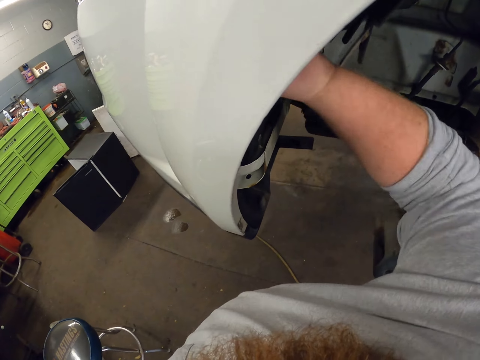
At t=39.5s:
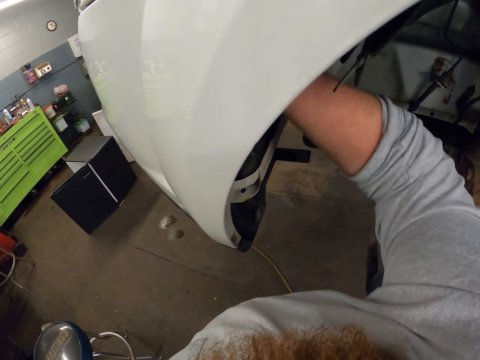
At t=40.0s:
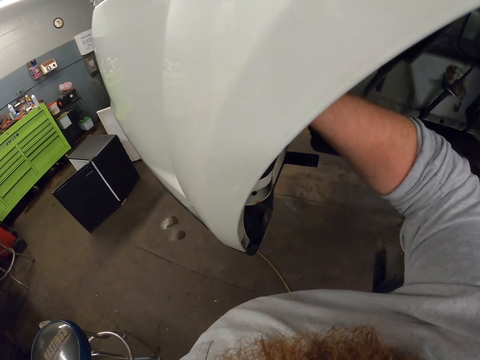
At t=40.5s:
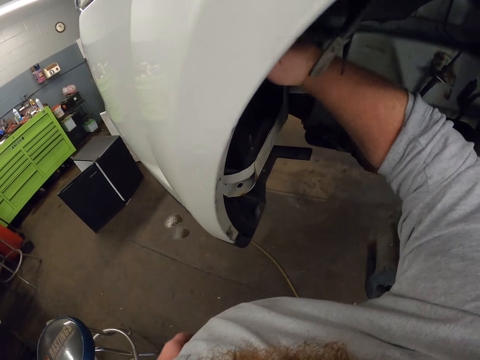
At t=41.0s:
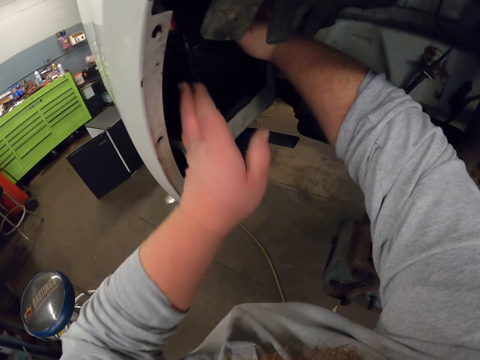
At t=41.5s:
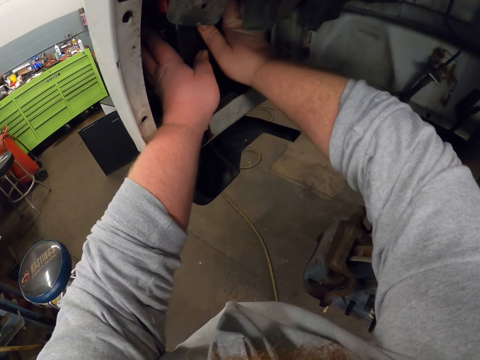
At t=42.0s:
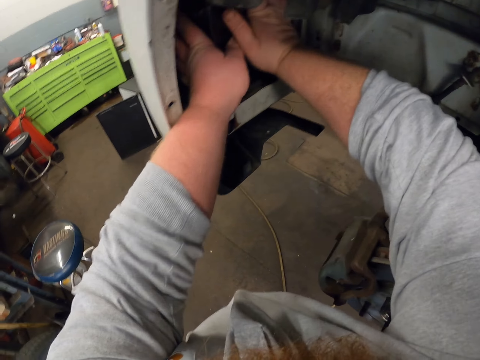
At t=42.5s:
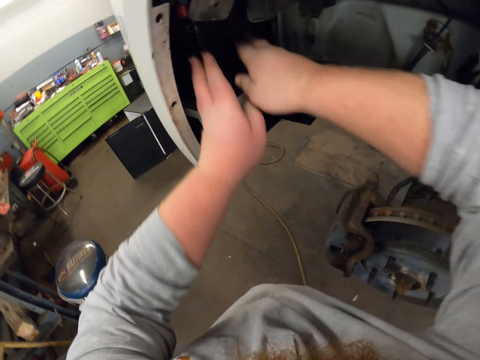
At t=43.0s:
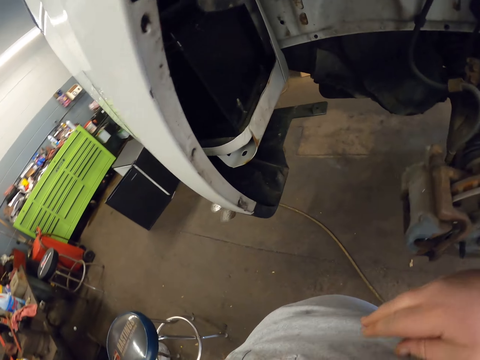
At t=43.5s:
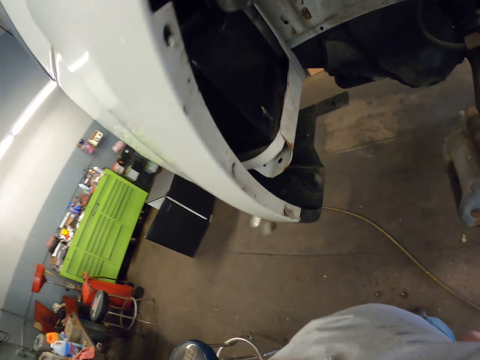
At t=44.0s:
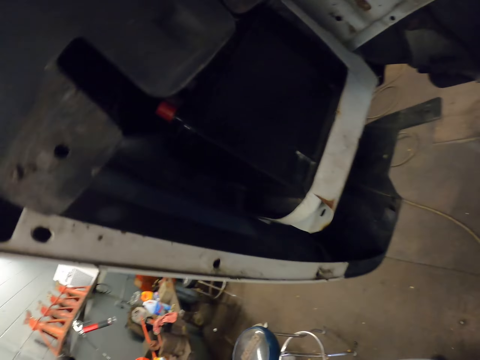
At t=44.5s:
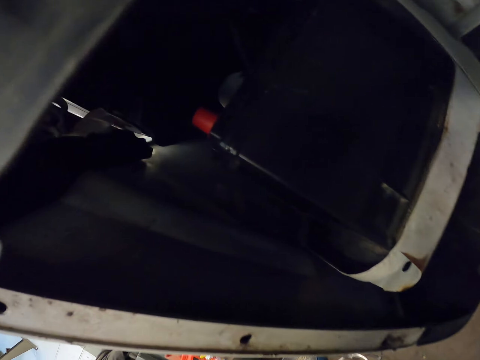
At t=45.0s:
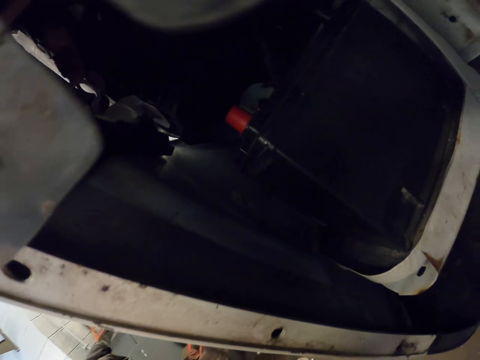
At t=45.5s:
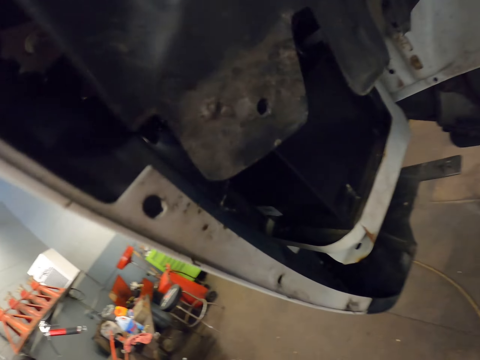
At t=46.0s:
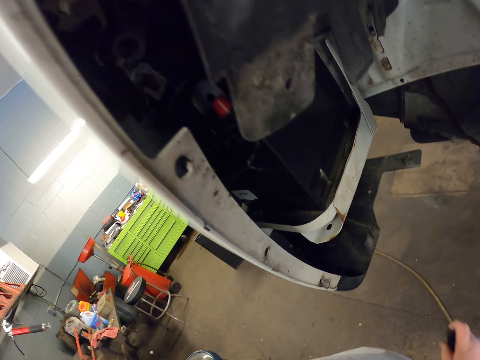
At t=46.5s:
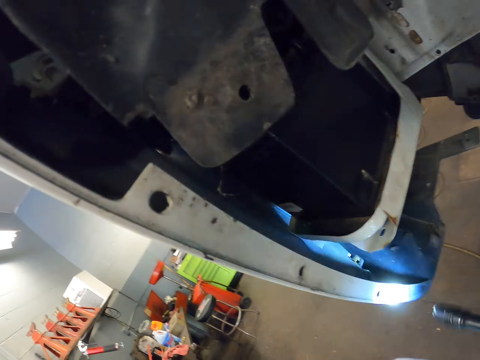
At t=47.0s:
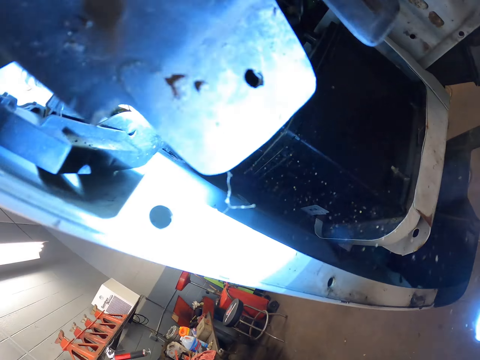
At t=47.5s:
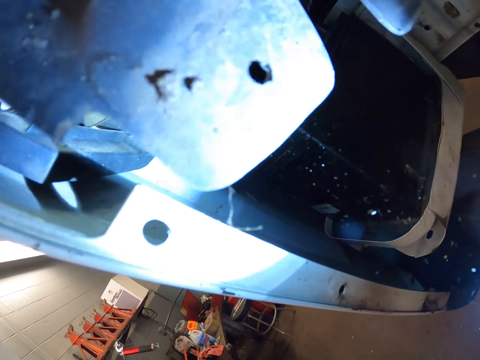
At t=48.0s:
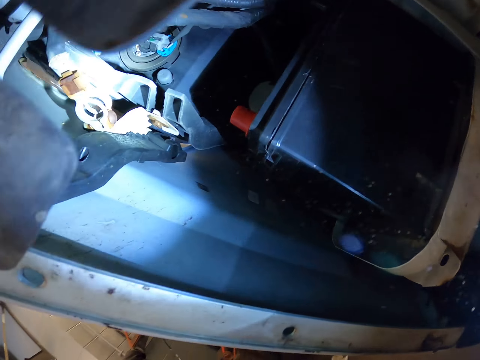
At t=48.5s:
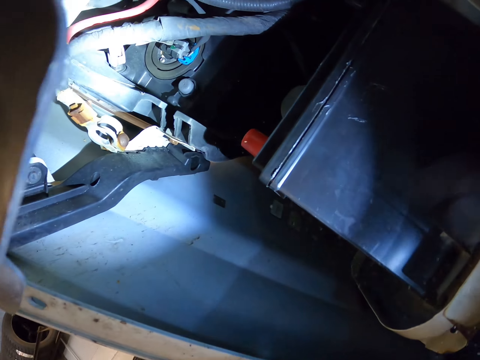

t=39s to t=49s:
The camera wearer stares at the car. They close the drawer. They light the torch.

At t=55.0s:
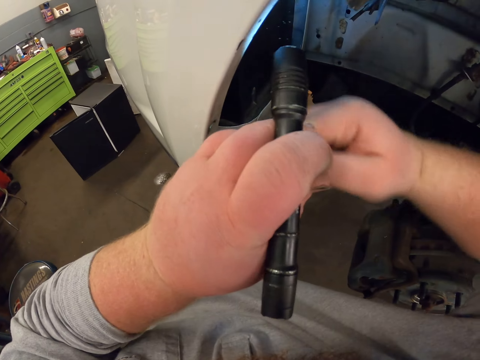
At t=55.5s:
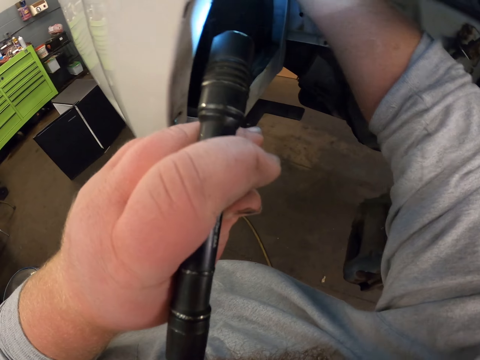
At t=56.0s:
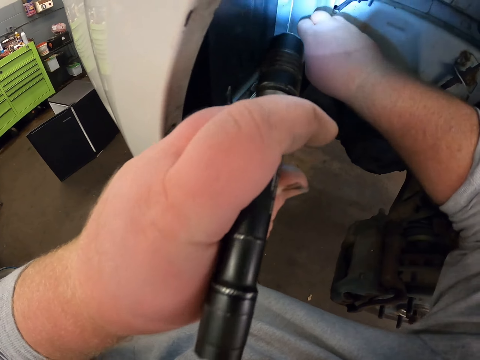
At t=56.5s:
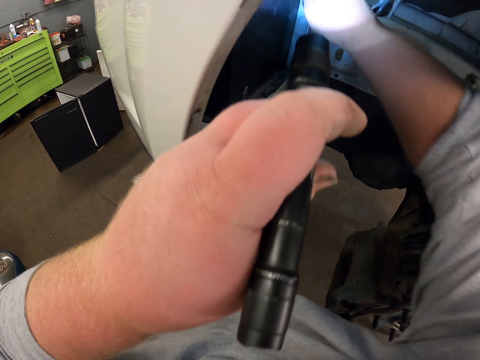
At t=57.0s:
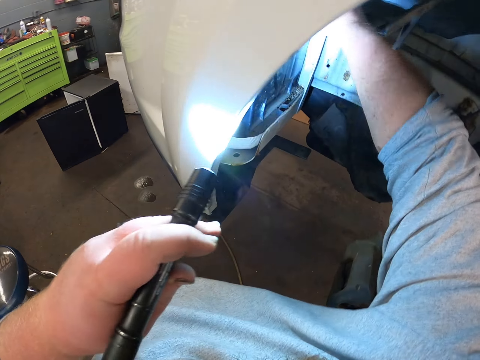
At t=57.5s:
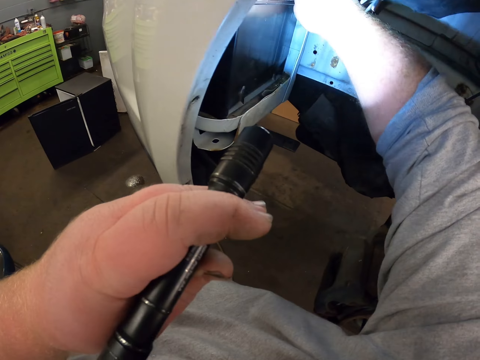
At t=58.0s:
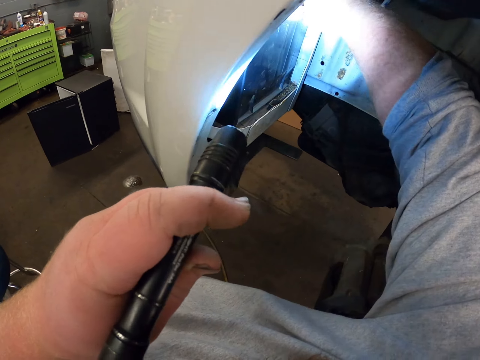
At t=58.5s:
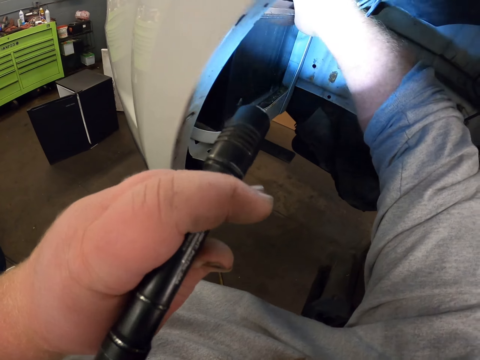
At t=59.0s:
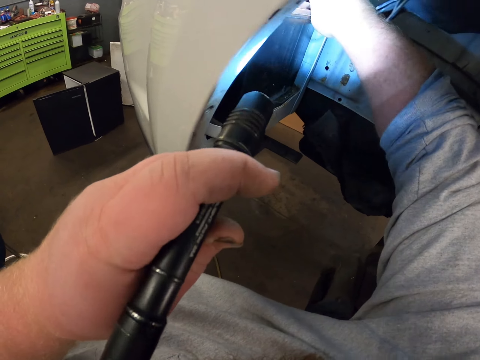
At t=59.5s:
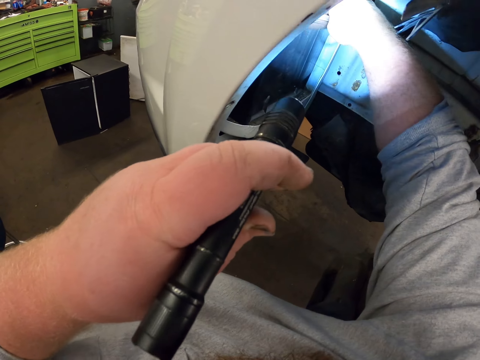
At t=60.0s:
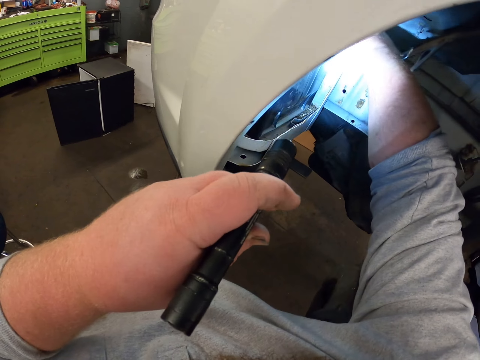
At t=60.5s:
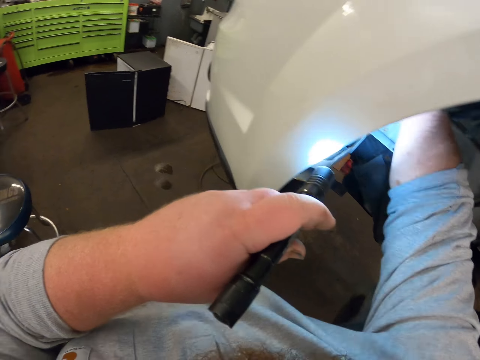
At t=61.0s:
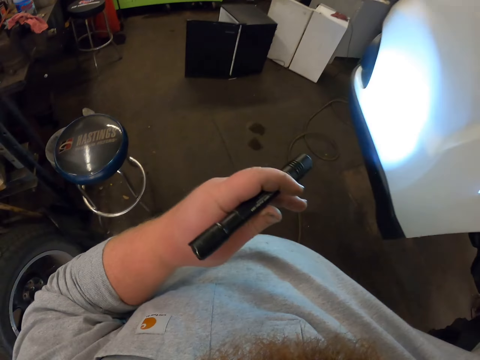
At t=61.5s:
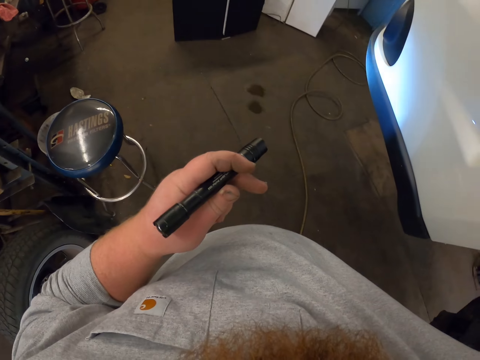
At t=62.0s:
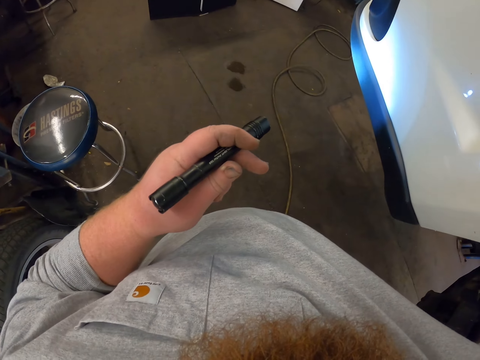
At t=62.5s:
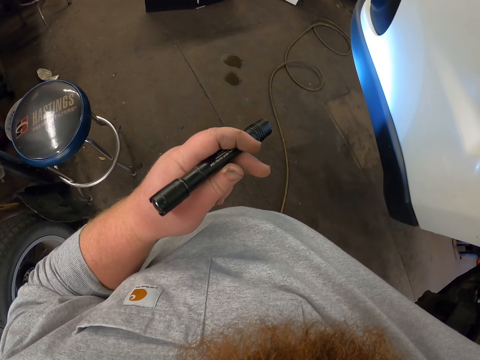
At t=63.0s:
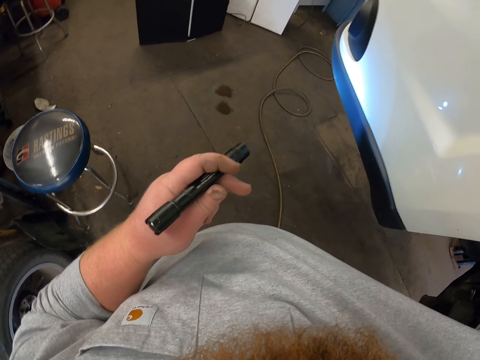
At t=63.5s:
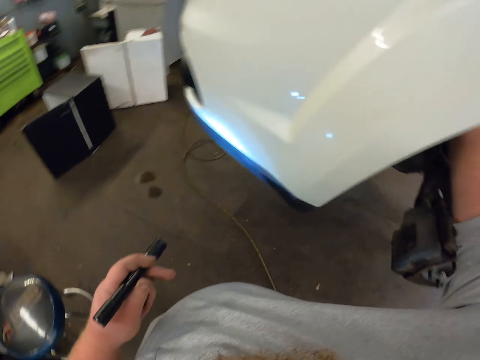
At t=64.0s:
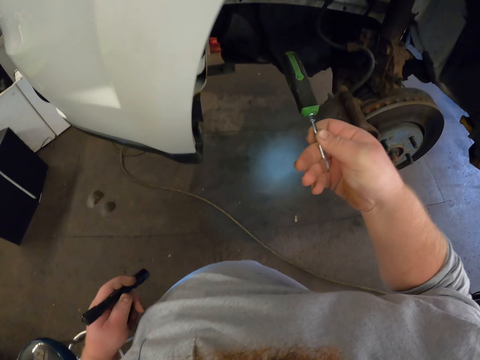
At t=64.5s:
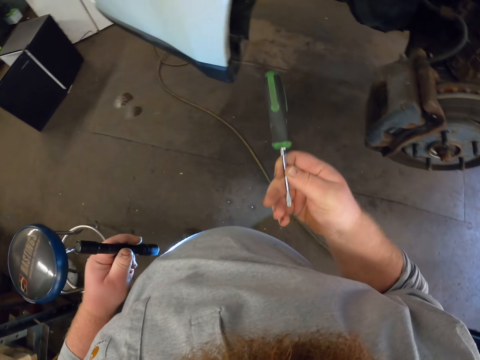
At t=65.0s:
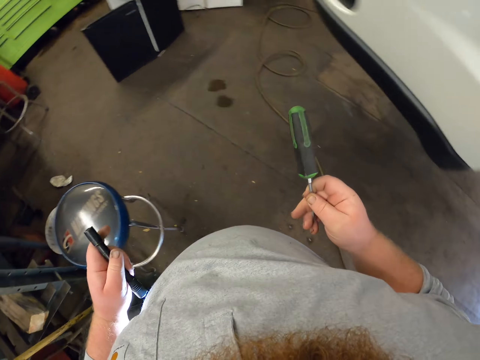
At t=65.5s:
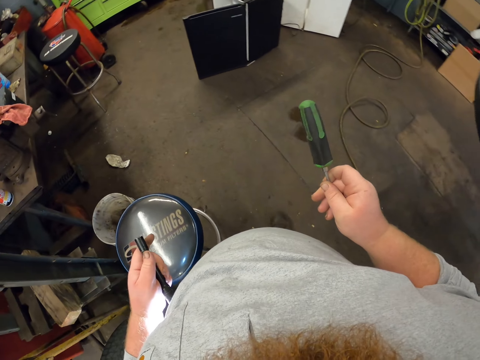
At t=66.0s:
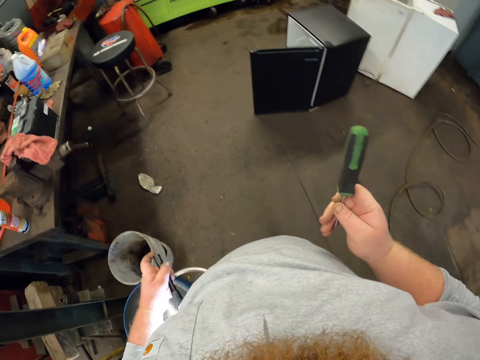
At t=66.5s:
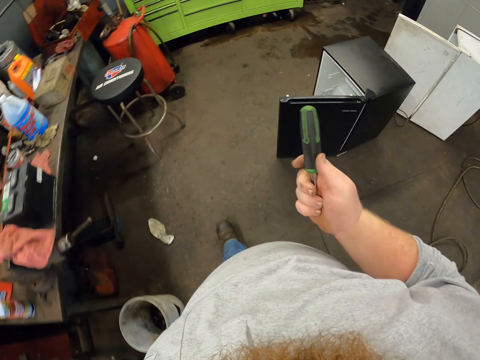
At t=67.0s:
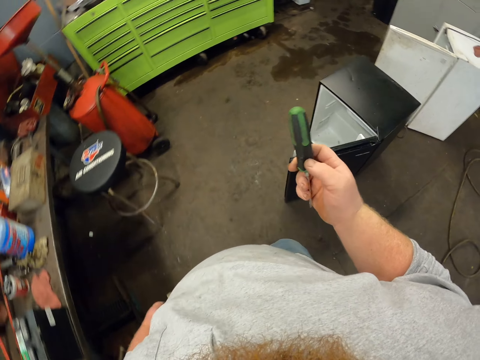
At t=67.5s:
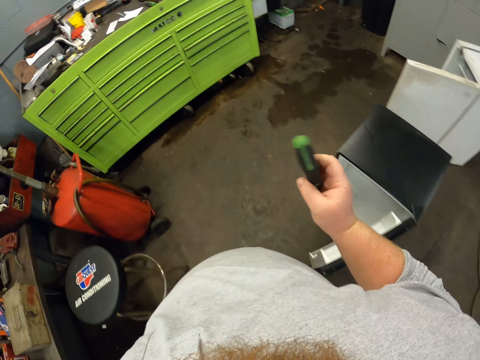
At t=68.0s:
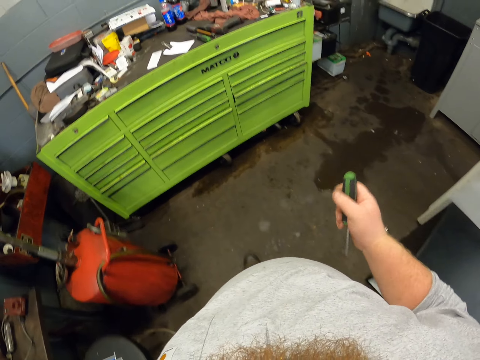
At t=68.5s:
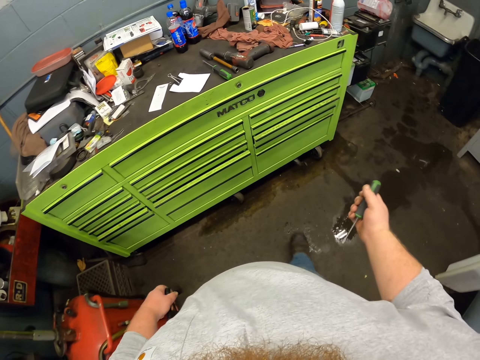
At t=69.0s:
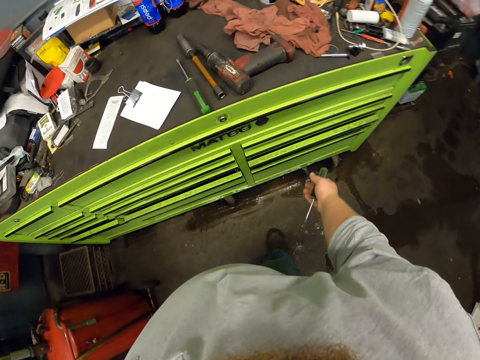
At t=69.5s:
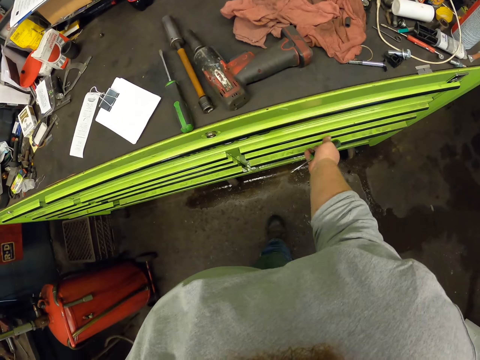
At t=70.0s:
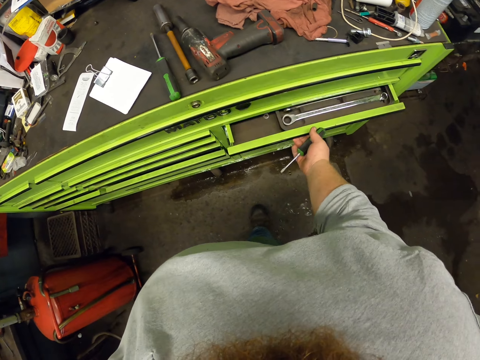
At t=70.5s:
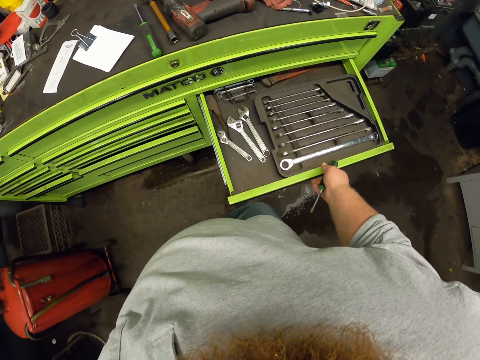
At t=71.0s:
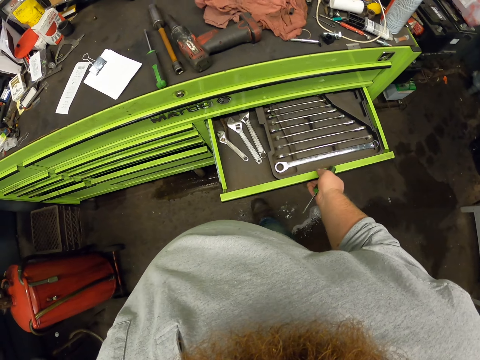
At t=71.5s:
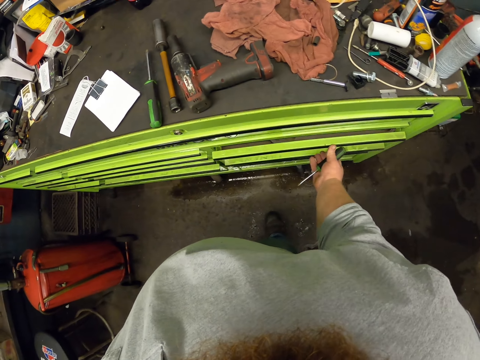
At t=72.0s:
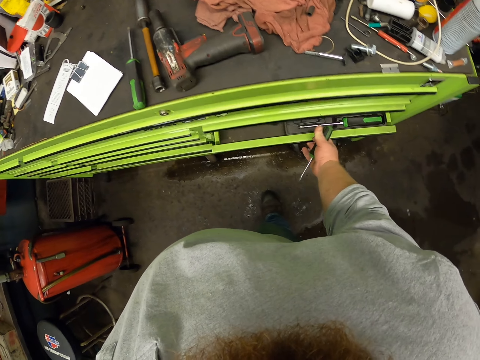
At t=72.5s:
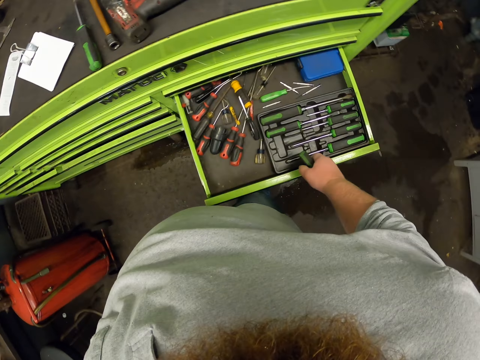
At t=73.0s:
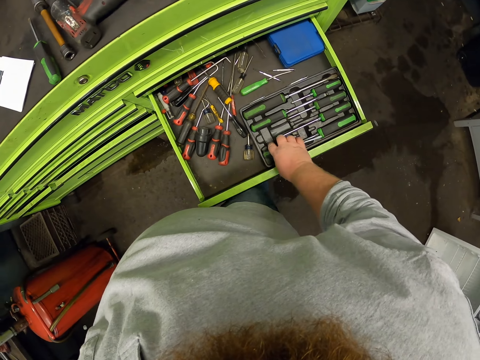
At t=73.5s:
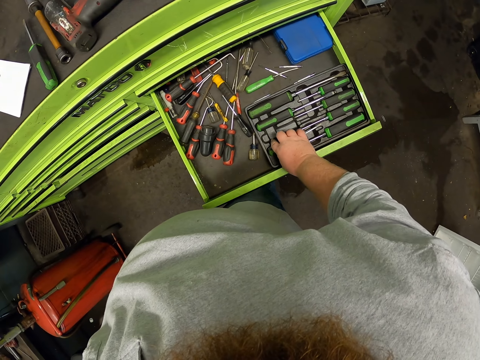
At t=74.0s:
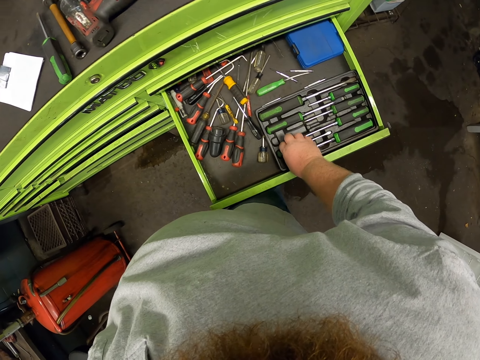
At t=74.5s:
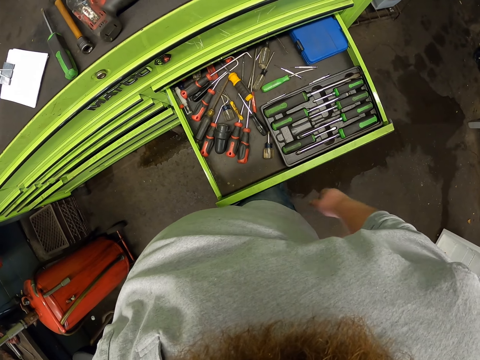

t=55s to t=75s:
The camera wearer places the bolt in his left hand. He moves the wire away from the battery. He reflects the light from the flashlight on the car. He stares at the floor. He holds the screwdriver. He walks towards the drawer at the garage. He opens the drawer. He closes the drawer. He opens the drawer. He places the screwdriver in the case.
